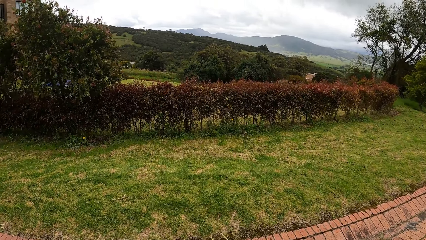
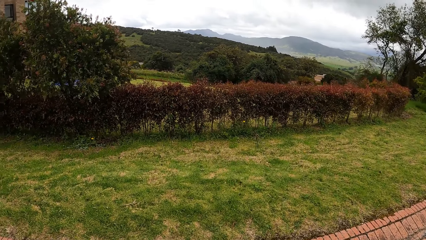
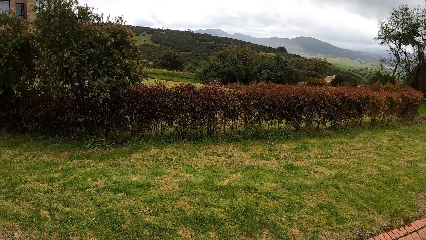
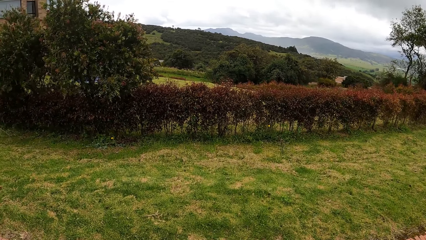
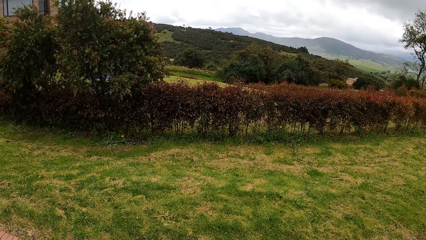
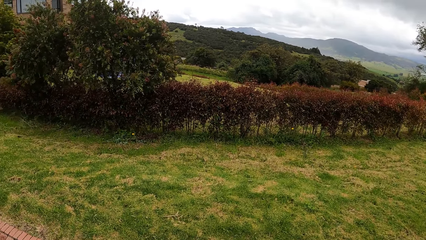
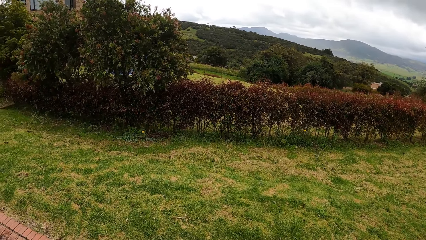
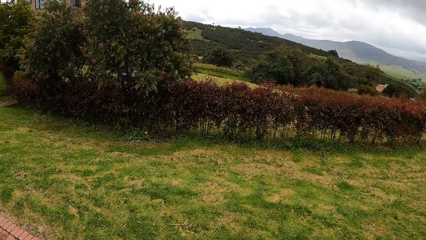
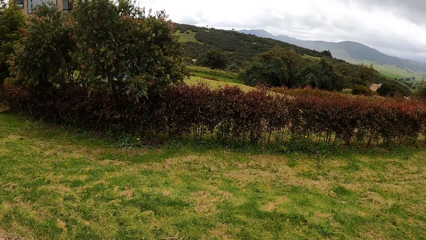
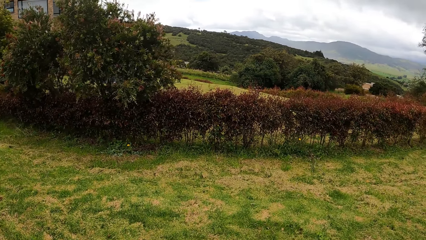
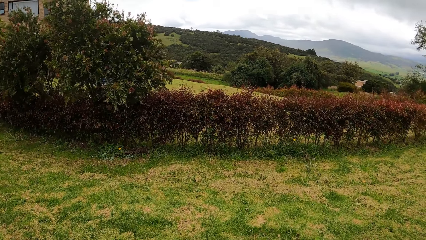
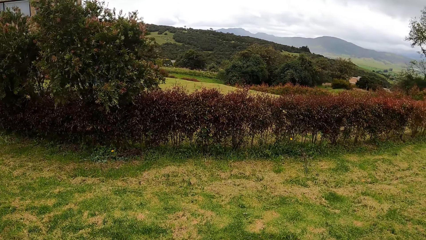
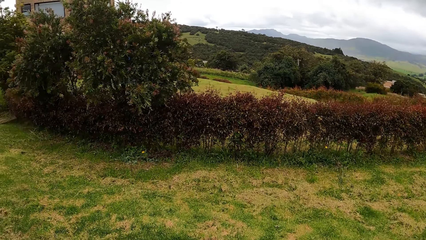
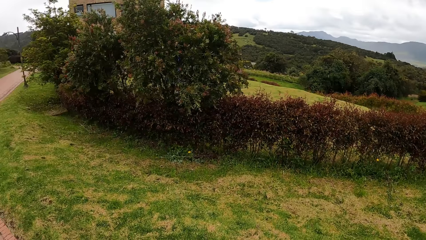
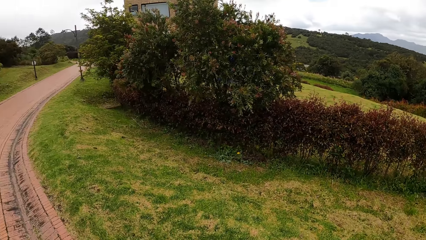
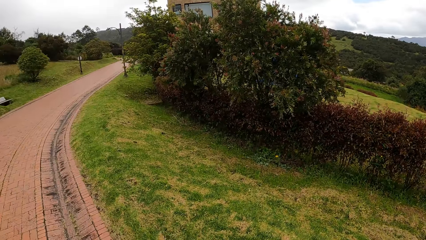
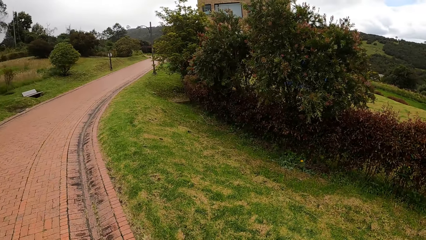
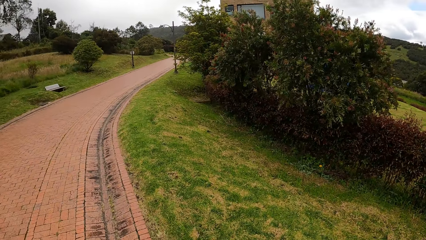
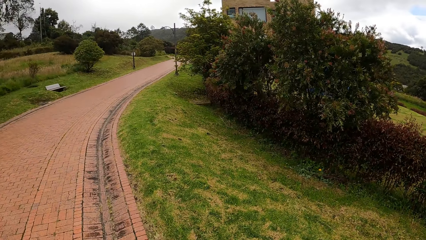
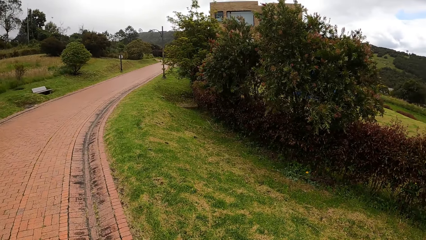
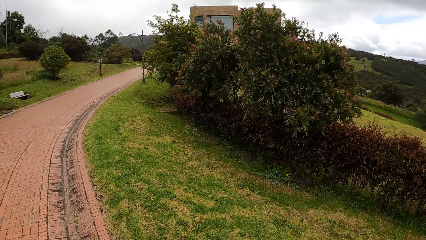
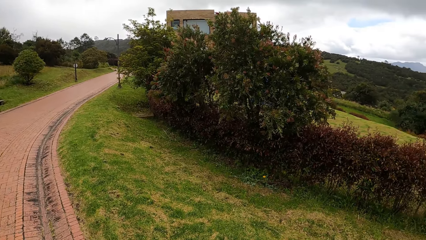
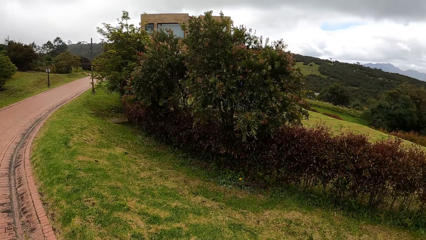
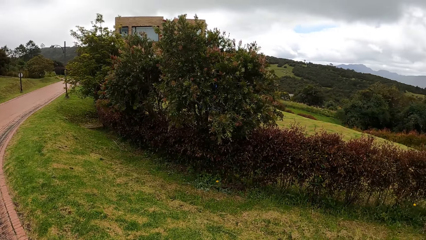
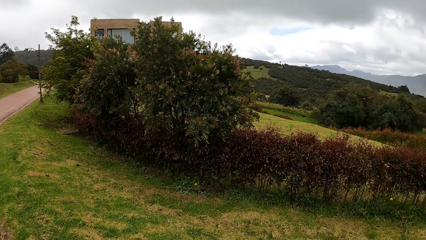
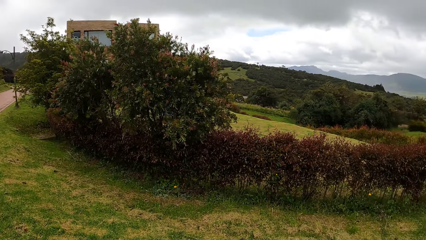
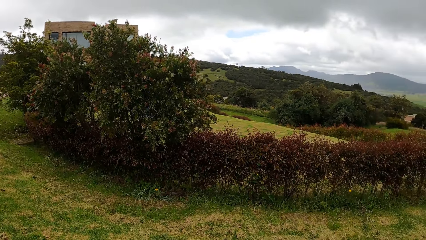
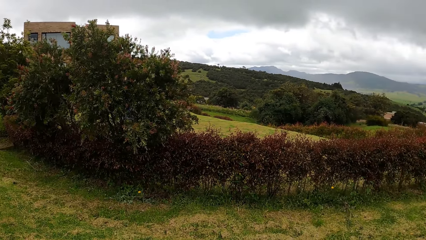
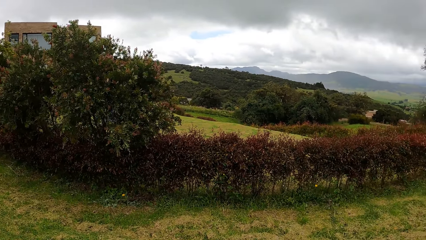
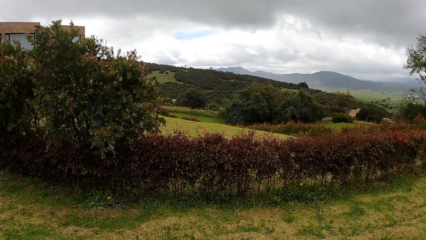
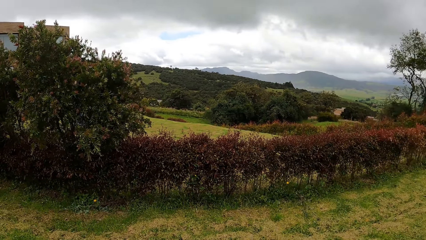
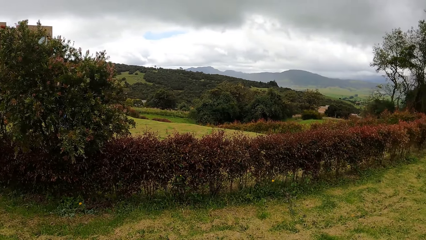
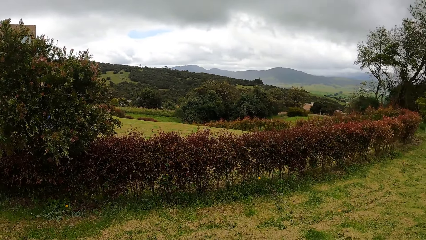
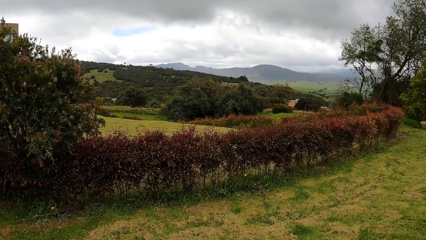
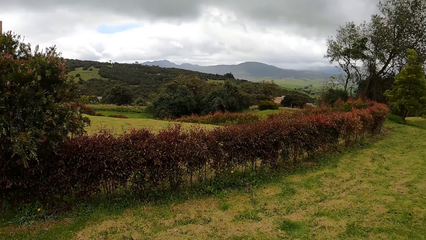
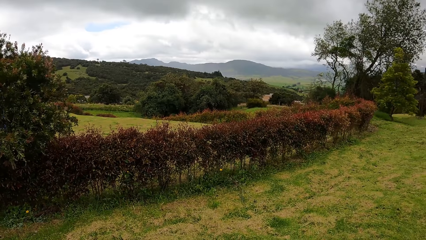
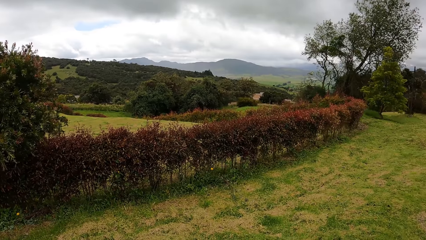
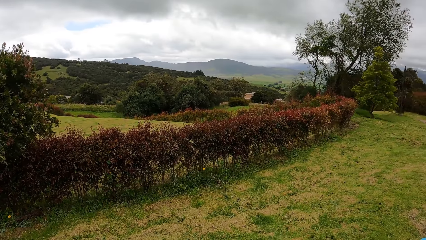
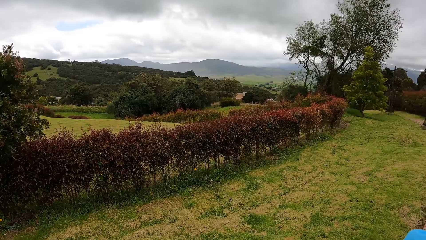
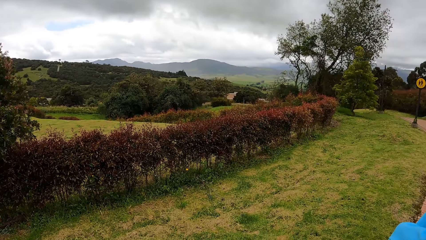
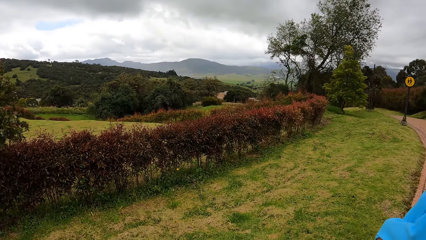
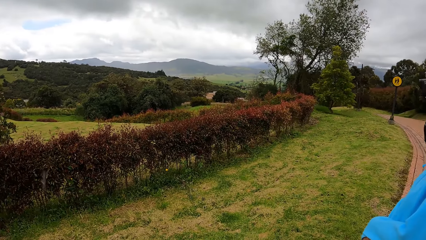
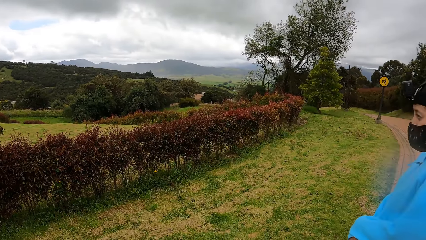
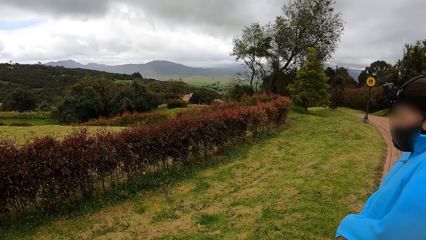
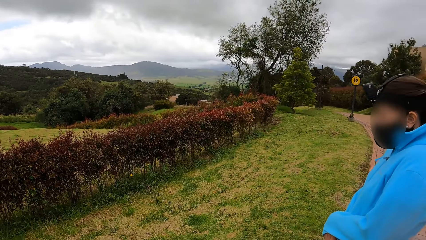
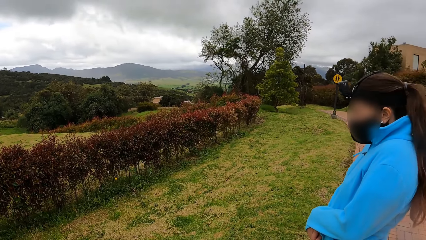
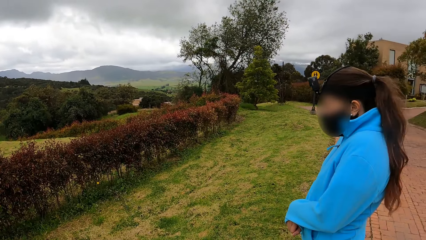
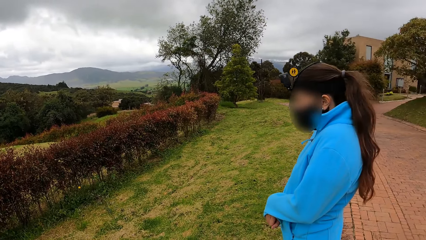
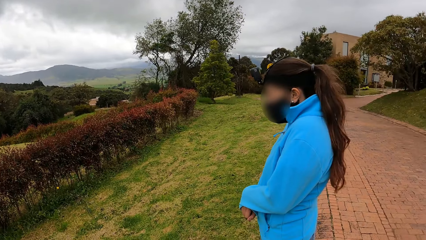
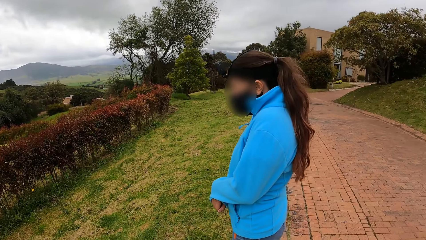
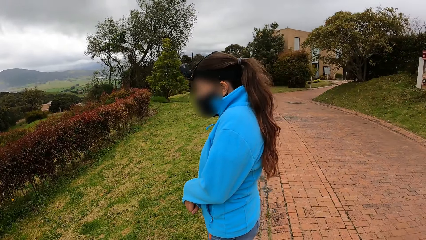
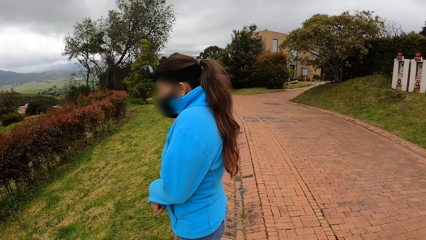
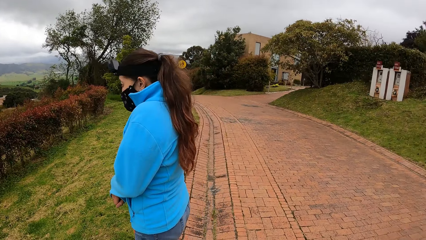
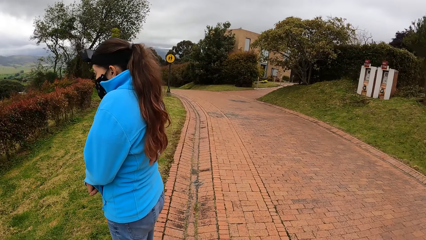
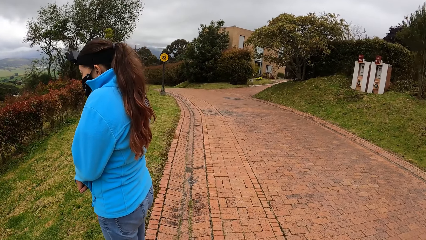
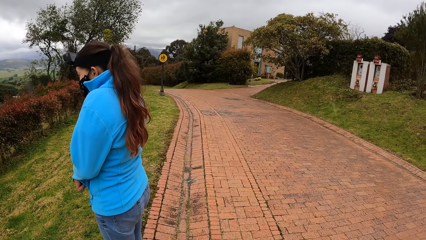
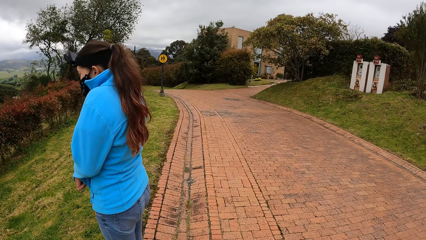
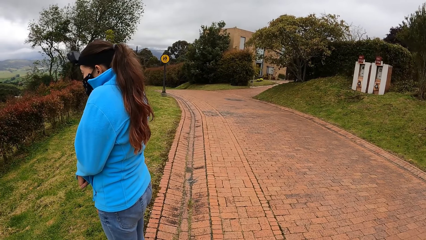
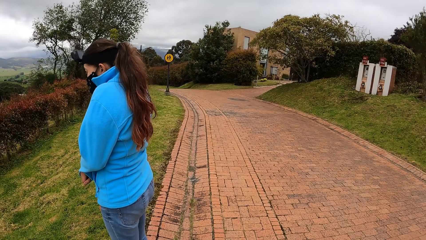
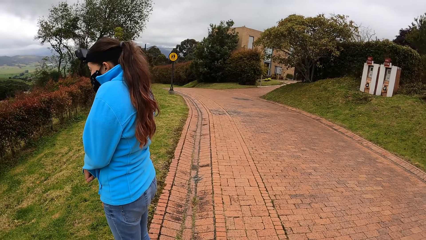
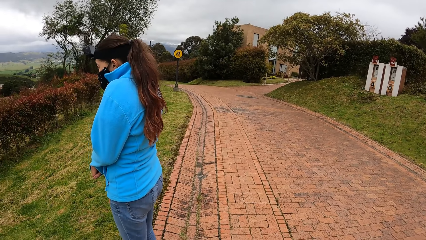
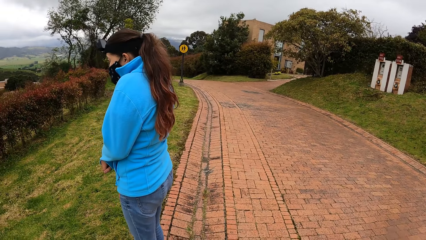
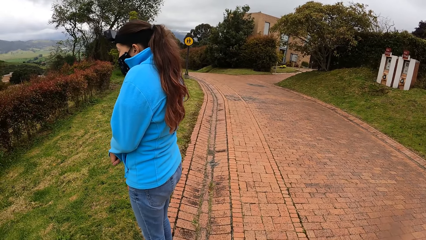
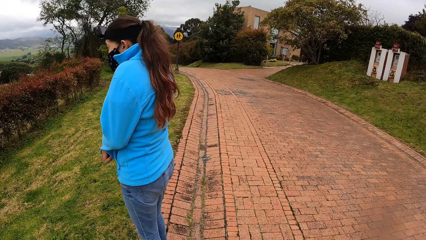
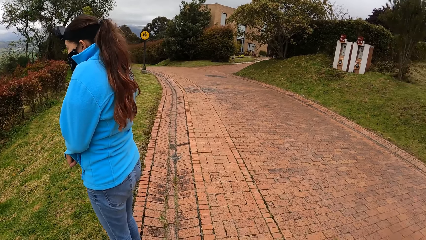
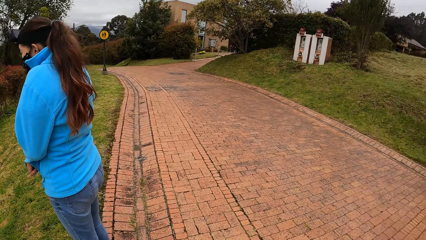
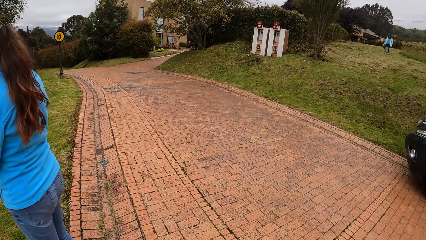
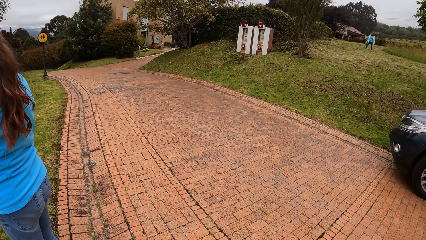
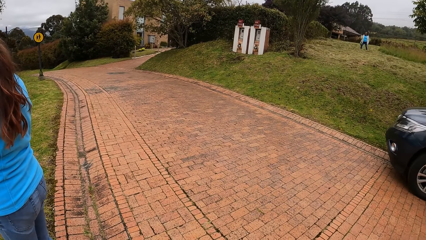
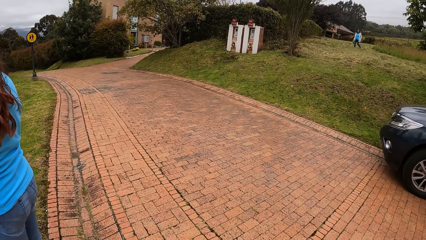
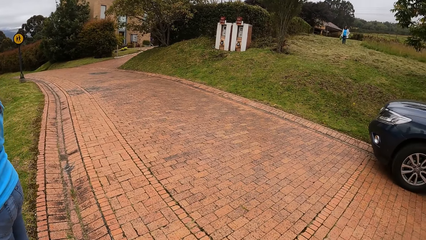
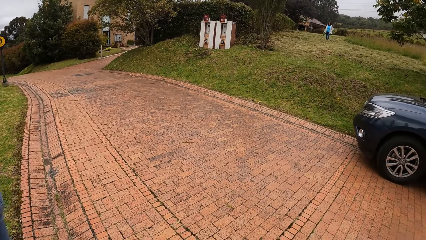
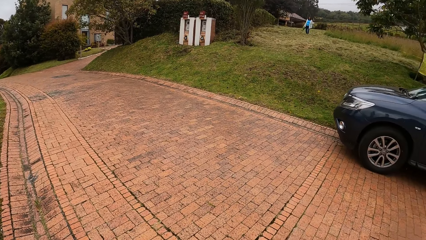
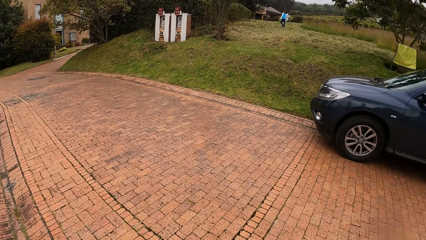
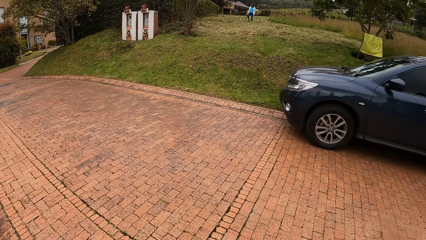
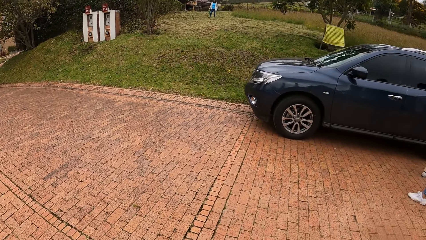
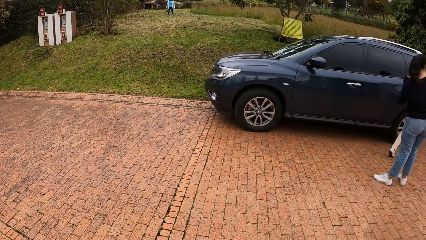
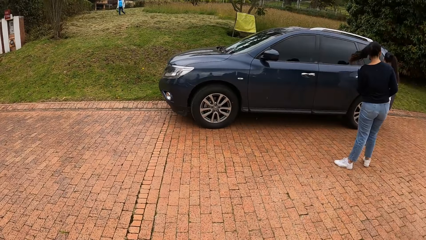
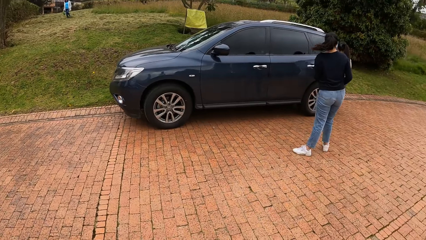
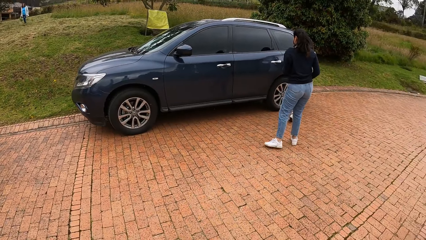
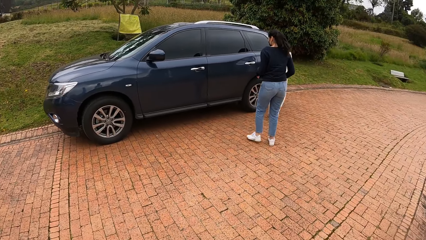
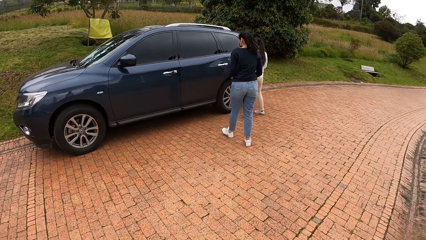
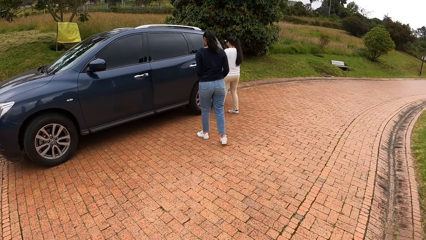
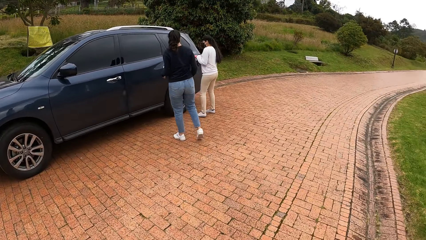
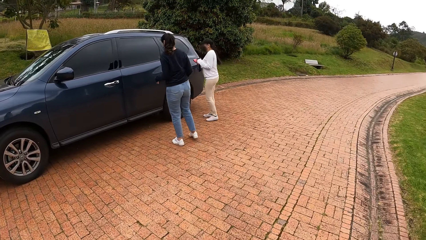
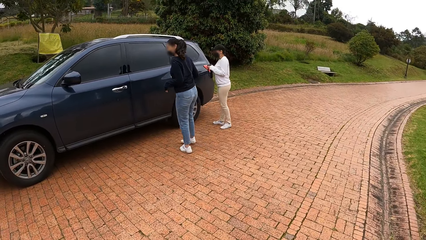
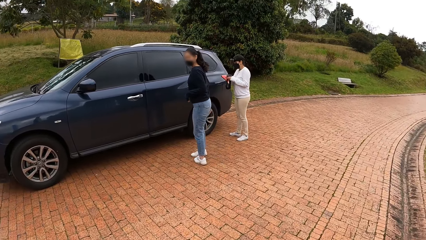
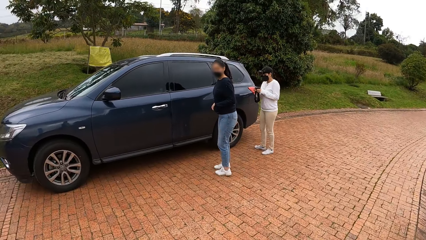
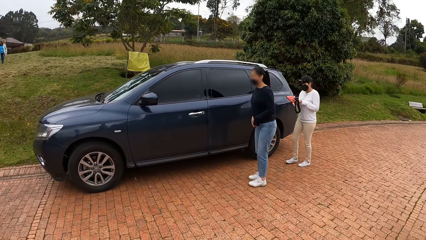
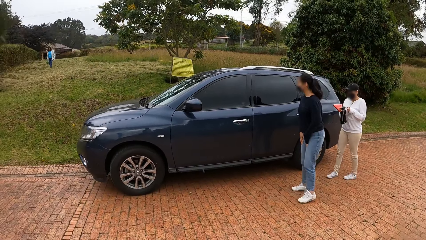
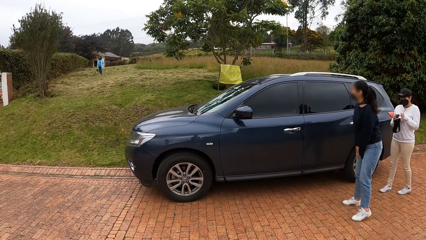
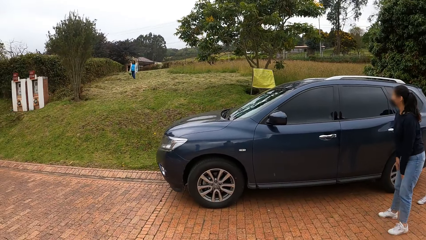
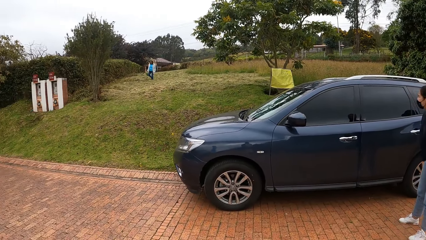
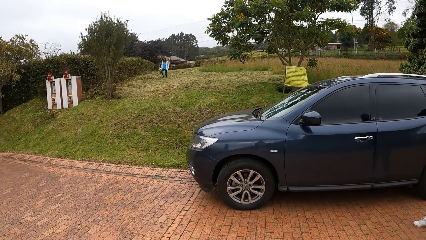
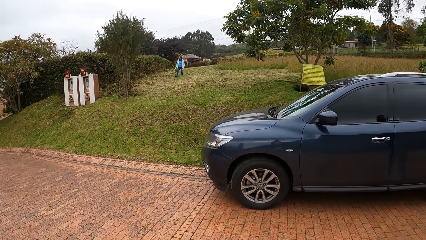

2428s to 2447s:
The camera wearer looks around. They look at a woman. They turn to the right. Another woman and a third woman walk around a car on the pavement.
